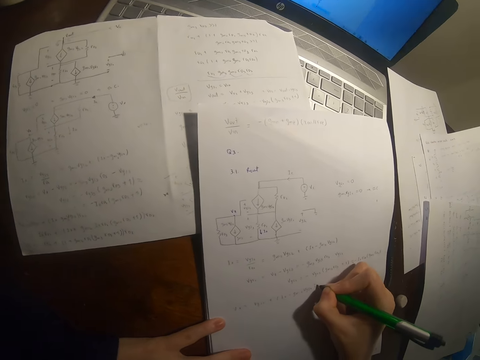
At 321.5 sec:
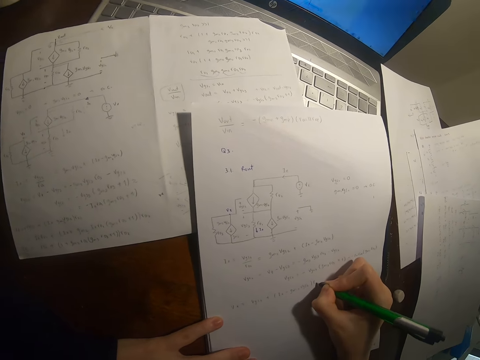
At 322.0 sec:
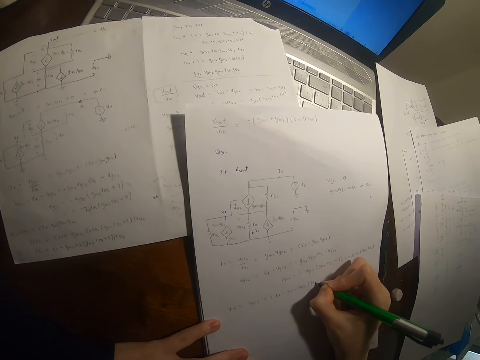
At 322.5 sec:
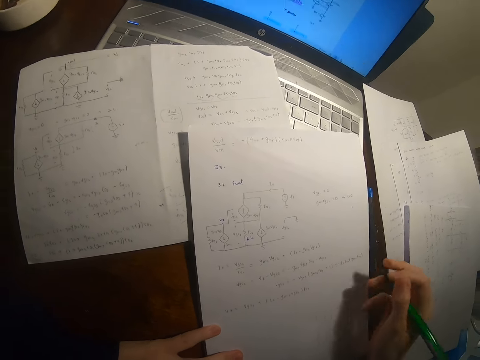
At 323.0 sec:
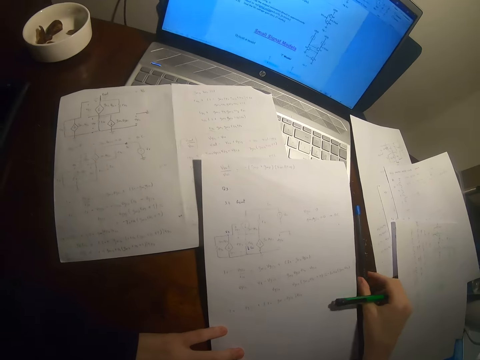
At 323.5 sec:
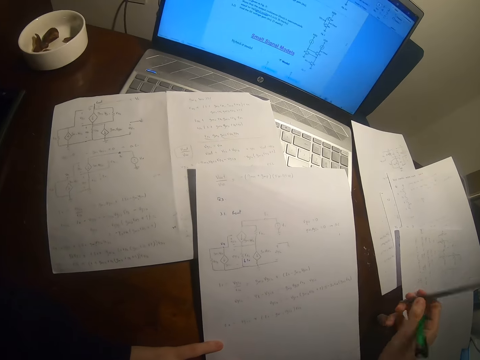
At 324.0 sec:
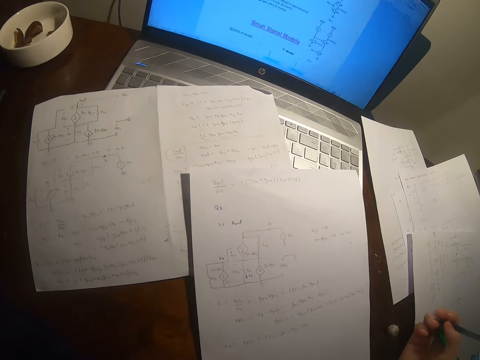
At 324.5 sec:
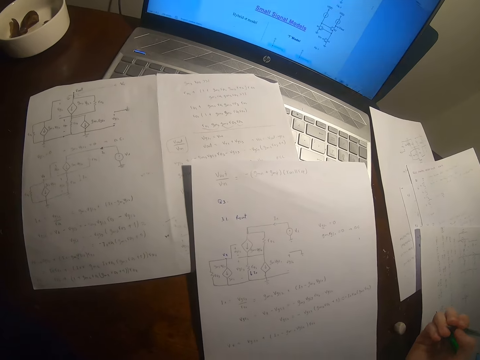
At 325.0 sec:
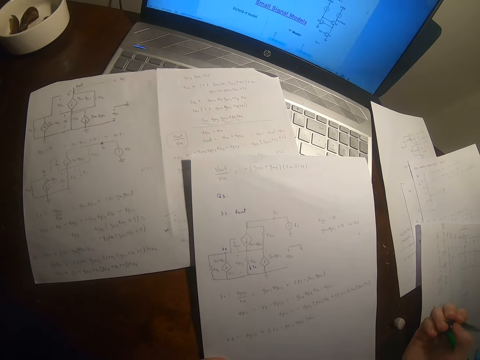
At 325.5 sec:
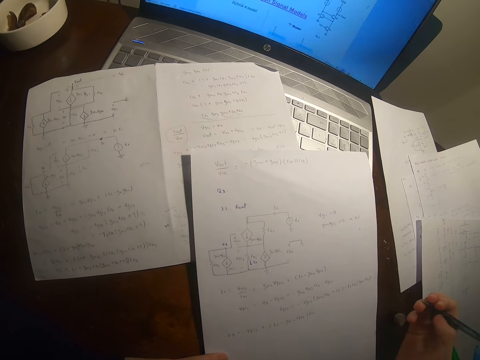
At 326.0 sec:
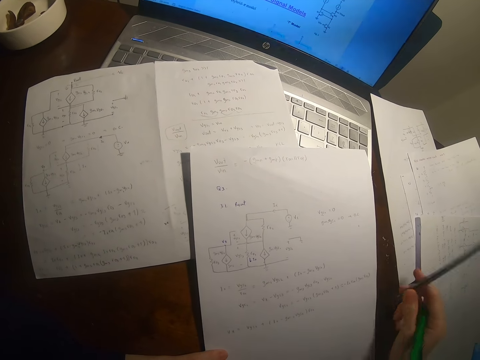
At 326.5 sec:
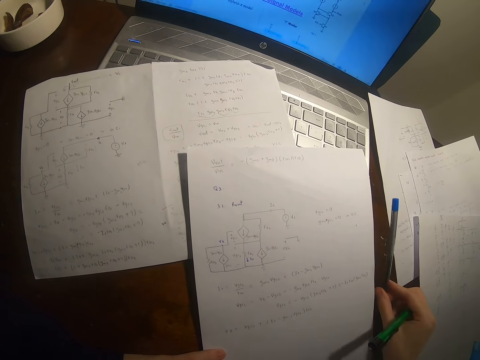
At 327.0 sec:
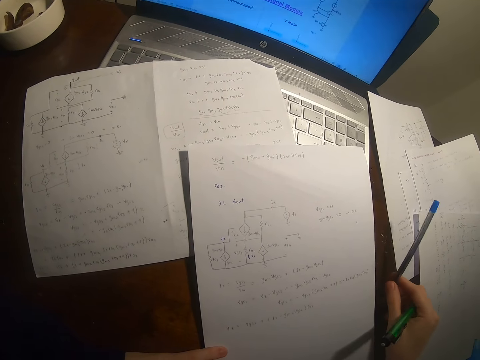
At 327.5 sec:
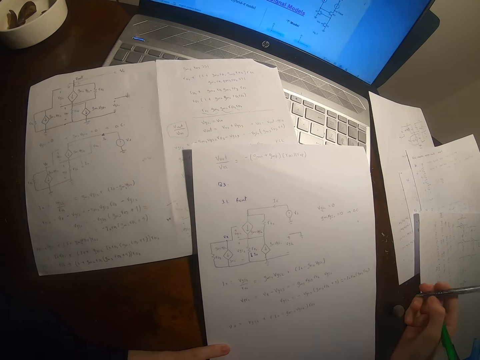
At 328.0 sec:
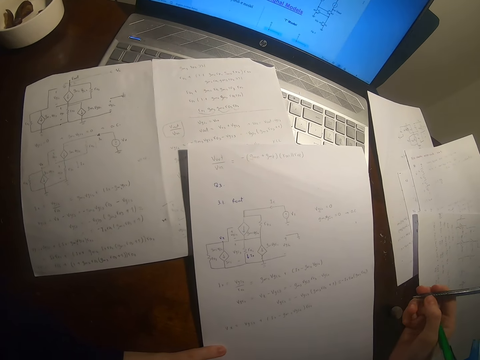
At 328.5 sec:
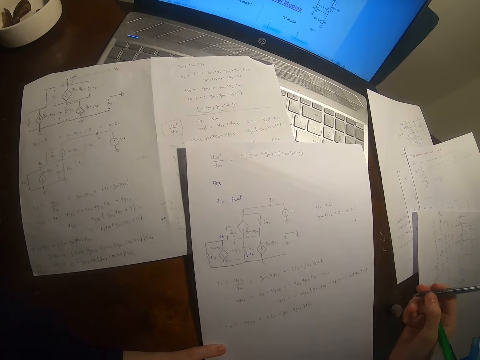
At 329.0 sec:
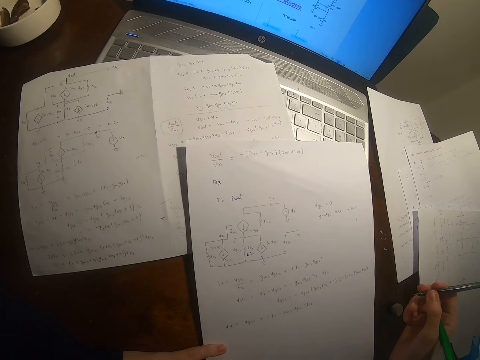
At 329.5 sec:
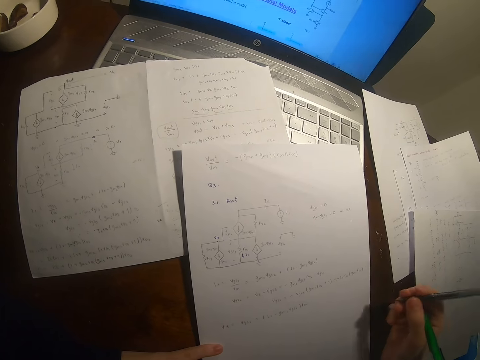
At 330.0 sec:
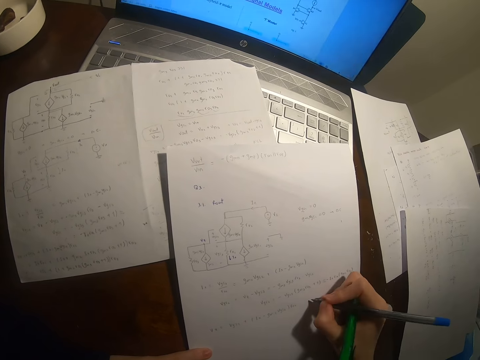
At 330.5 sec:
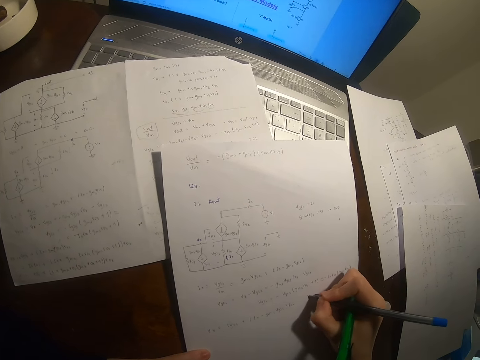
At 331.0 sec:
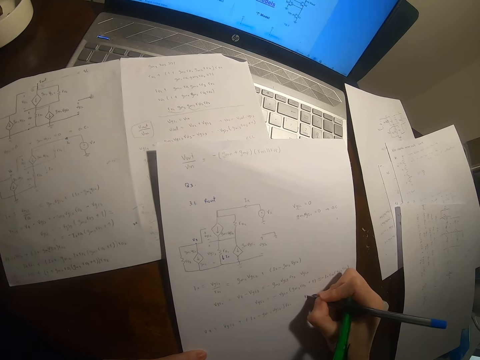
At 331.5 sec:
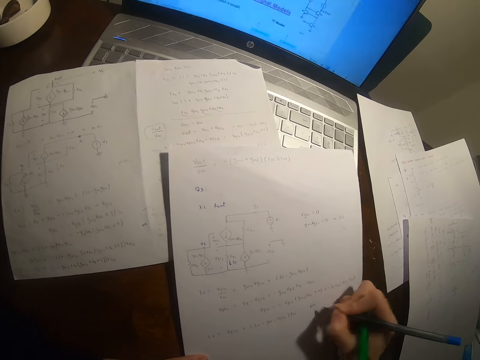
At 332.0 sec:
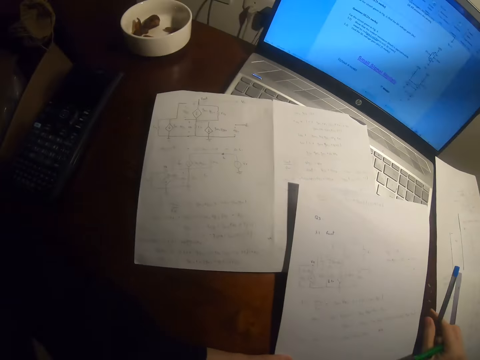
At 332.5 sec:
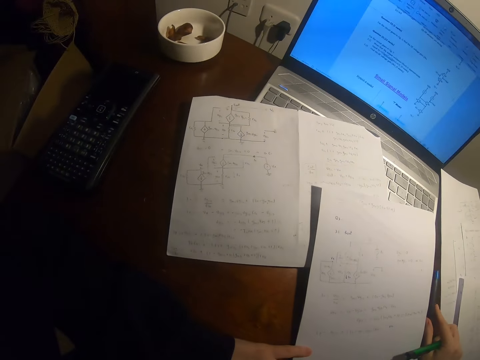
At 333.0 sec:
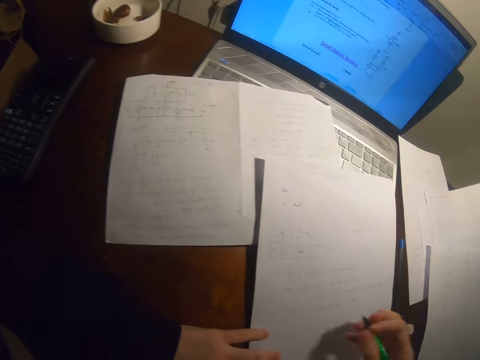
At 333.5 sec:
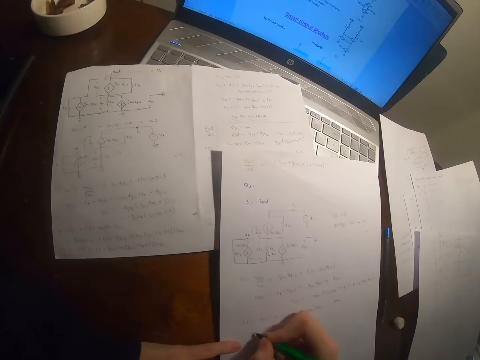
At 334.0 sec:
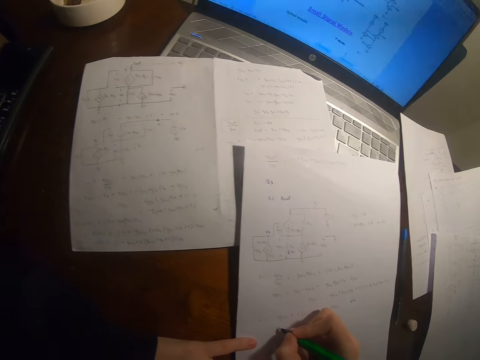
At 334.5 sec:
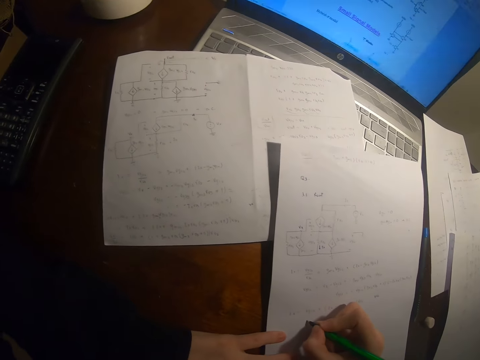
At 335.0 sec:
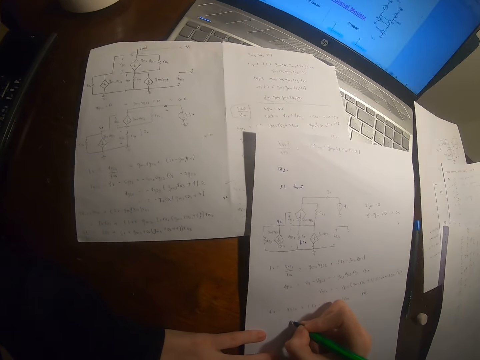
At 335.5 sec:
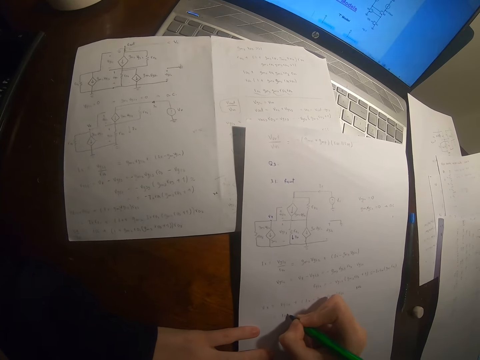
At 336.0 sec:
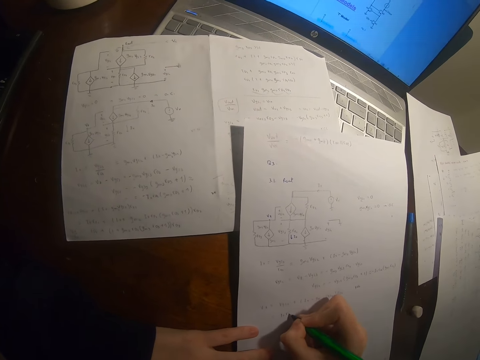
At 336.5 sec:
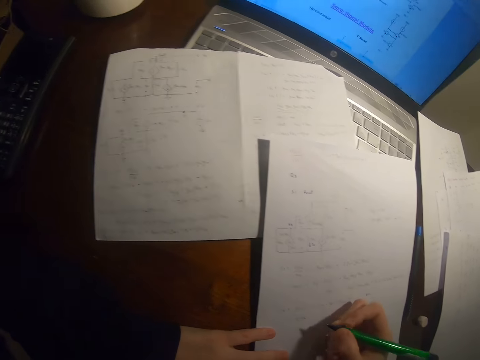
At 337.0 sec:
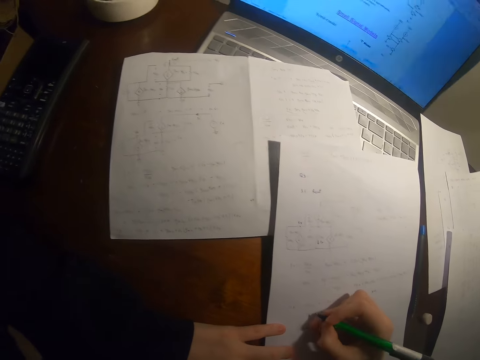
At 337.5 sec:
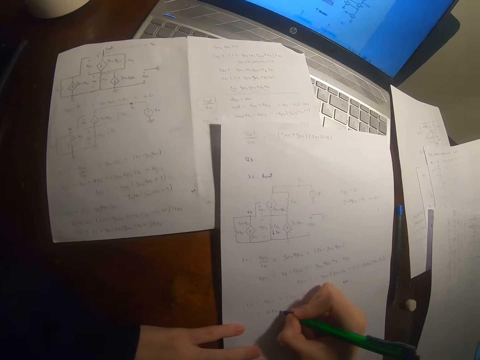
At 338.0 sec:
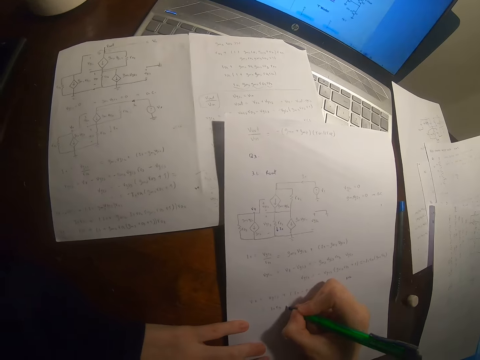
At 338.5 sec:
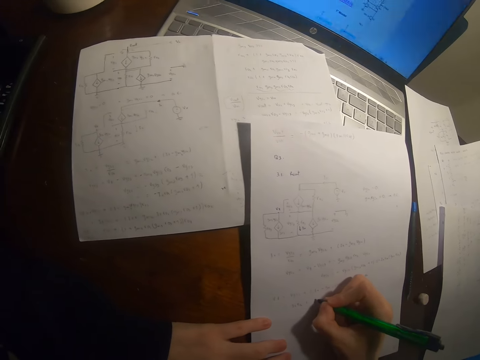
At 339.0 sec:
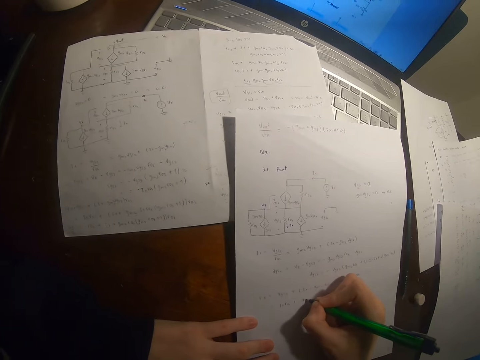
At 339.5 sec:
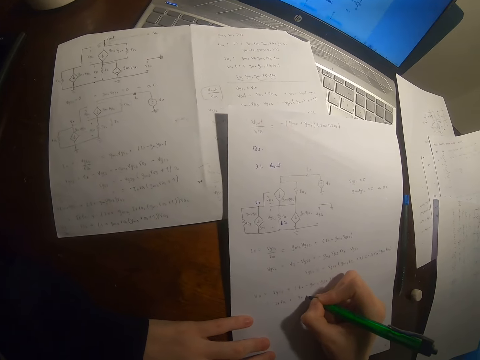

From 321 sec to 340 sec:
The camera wearer picks up a pen on a table. He moves the pen in his hands. He holds the pen. He writes on a paper with the pen. He drops the pen on the table. He writes on the paper with the pen. He pauses from writing and writes on the paper with the pen.

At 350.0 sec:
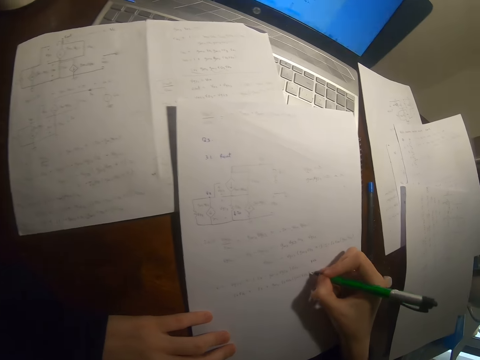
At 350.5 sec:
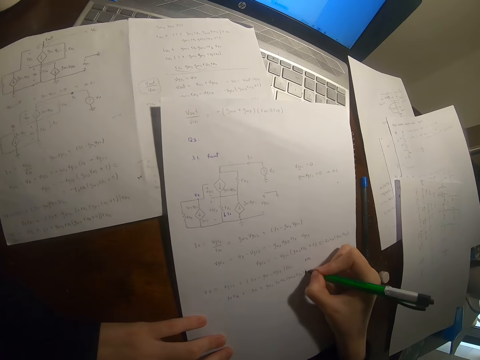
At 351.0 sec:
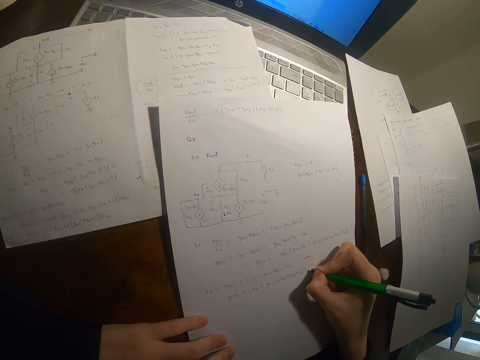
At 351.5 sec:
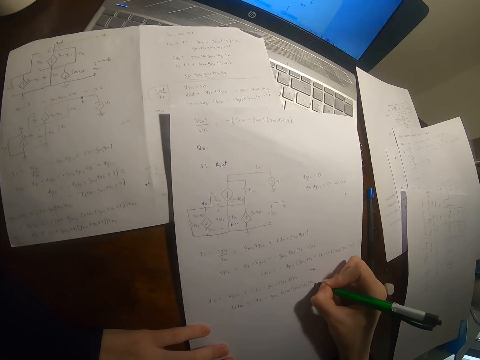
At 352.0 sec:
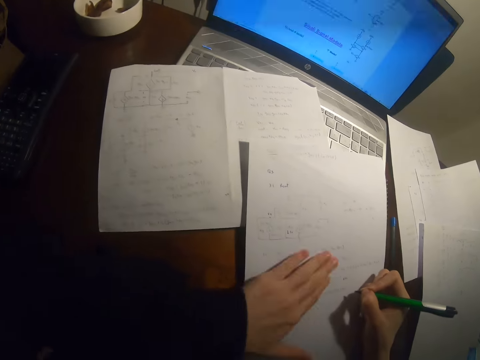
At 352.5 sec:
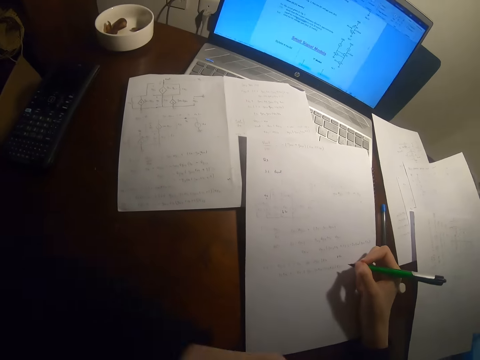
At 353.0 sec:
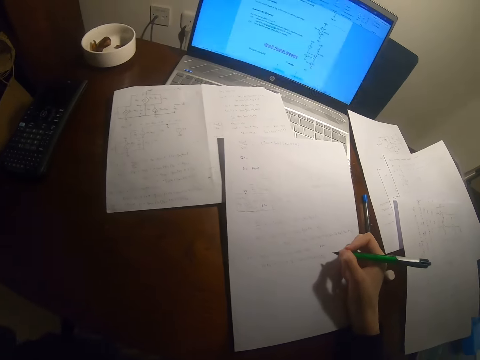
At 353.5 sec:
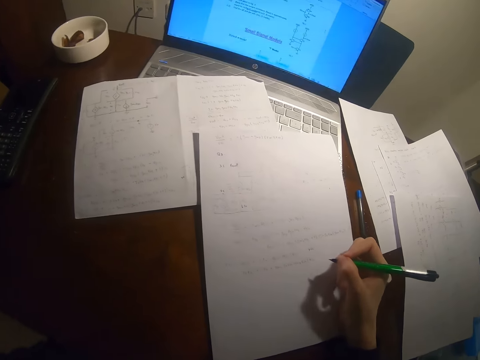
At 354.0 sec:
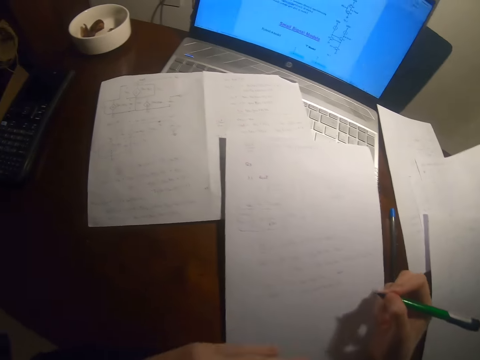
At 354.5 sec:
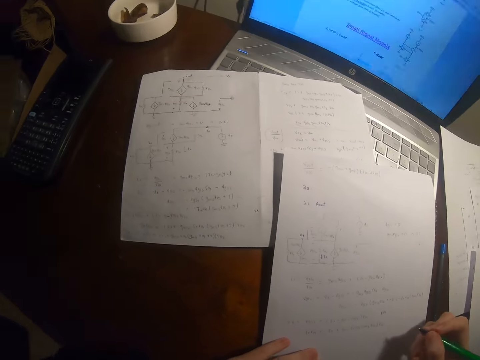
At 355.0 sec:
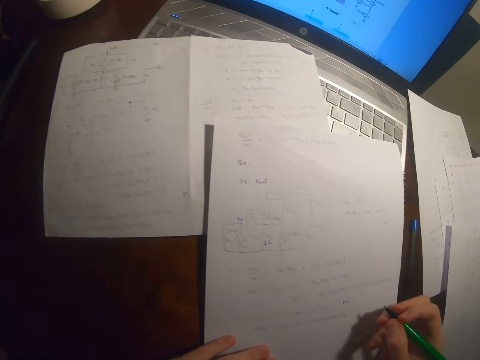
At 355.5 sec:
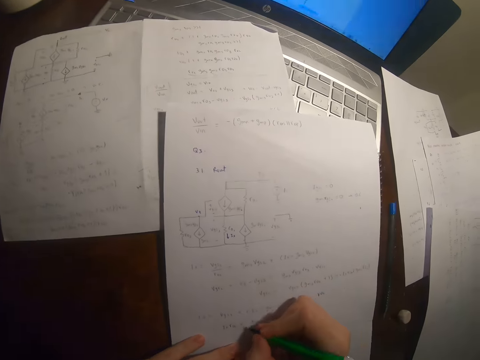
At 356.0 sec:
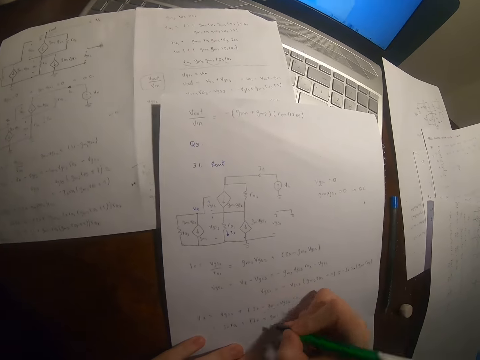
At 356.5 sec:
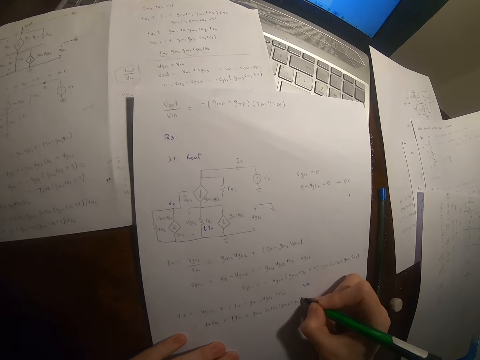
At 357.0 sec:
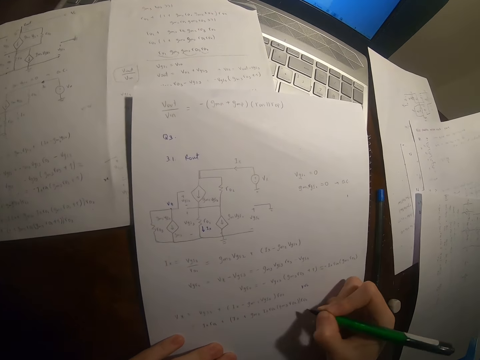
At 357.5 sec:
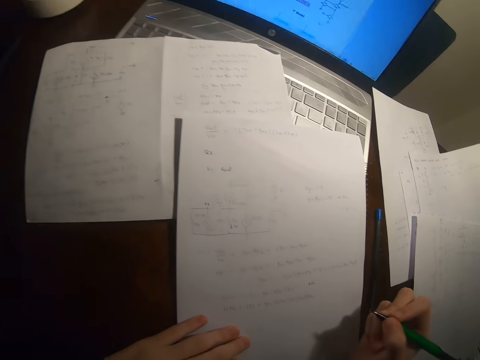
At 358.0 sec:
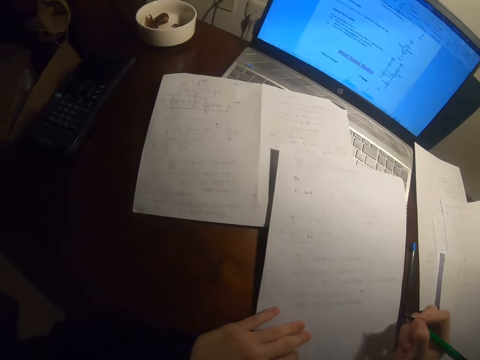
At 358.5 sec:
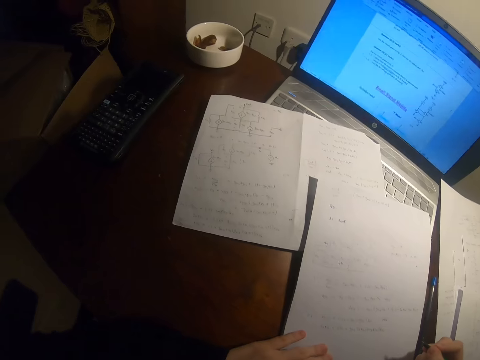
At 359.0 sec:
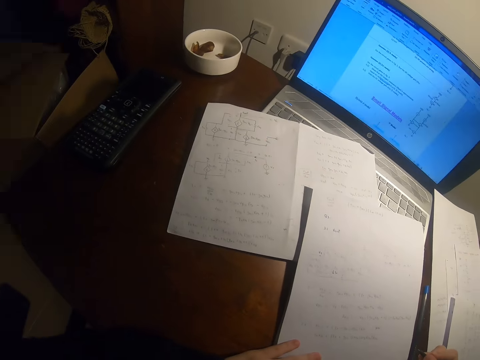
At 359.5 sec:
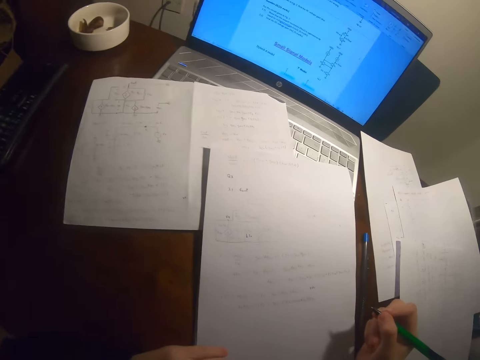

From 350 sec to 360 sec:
The camera wearer pauses from writing. He wipes the paper with the left hand. He moves his head nearer the paper. He writes on the paper with a pen. He pauses from writing. He looks at the computer.
